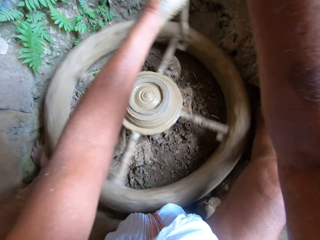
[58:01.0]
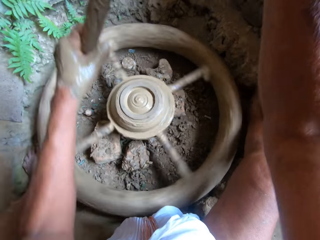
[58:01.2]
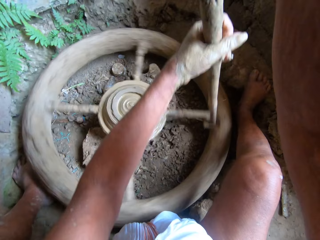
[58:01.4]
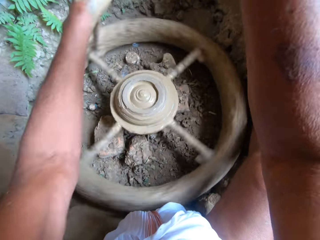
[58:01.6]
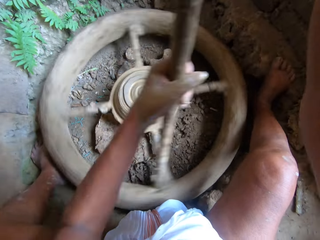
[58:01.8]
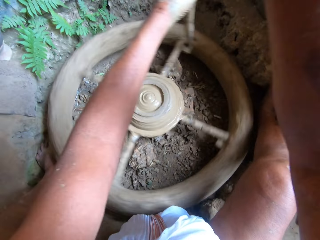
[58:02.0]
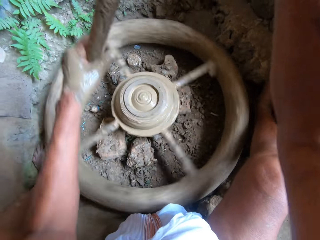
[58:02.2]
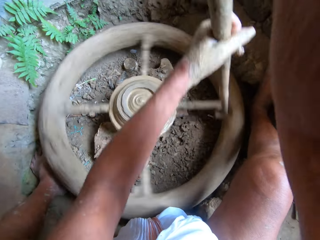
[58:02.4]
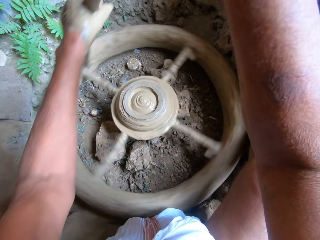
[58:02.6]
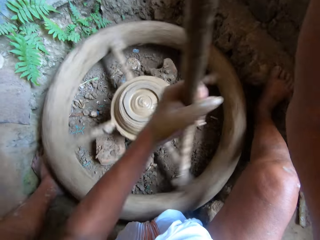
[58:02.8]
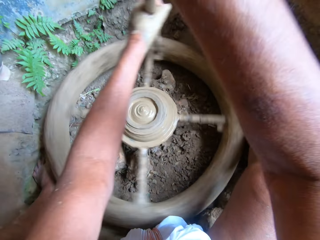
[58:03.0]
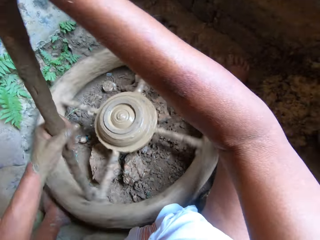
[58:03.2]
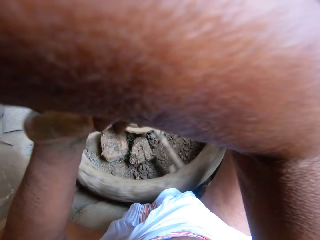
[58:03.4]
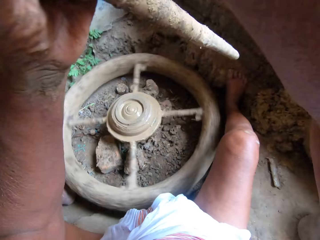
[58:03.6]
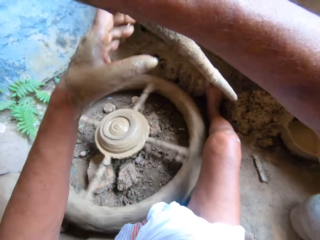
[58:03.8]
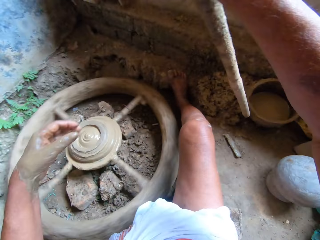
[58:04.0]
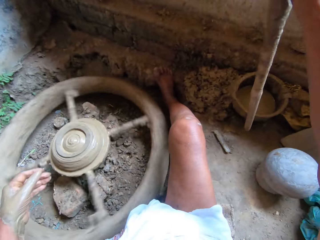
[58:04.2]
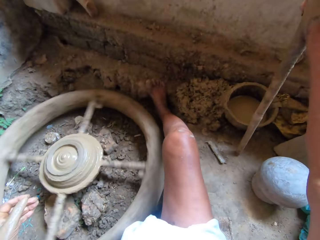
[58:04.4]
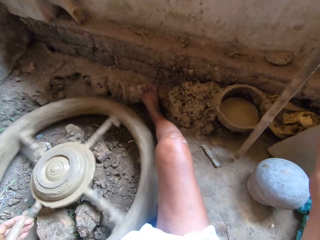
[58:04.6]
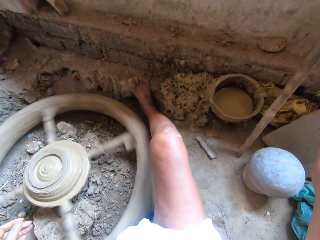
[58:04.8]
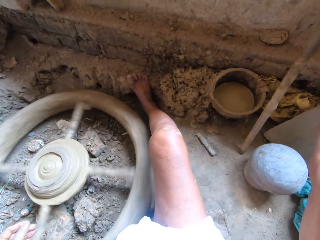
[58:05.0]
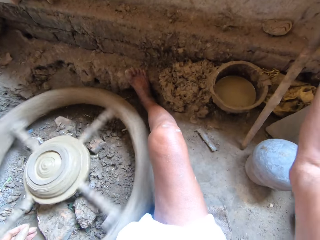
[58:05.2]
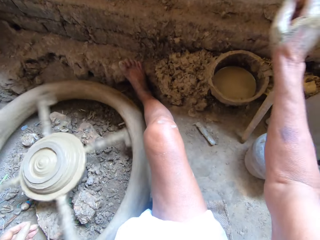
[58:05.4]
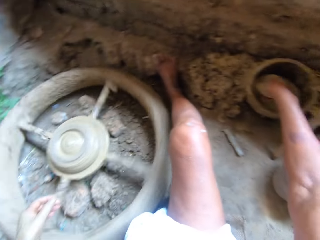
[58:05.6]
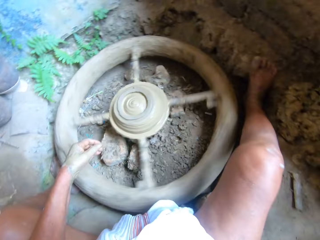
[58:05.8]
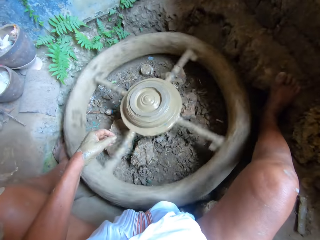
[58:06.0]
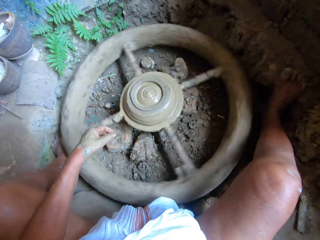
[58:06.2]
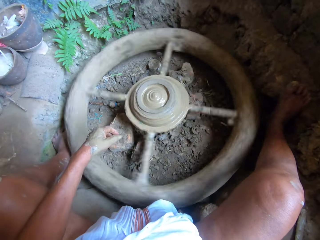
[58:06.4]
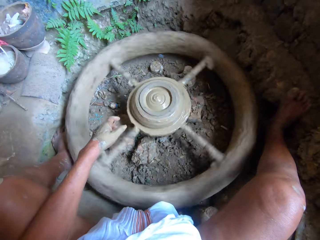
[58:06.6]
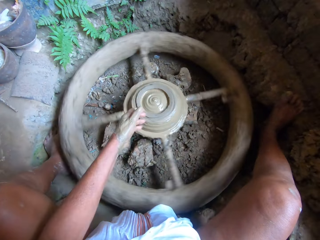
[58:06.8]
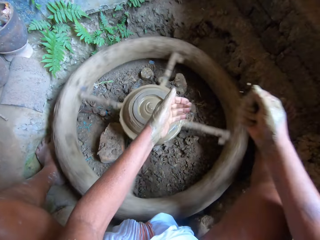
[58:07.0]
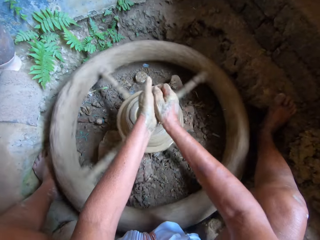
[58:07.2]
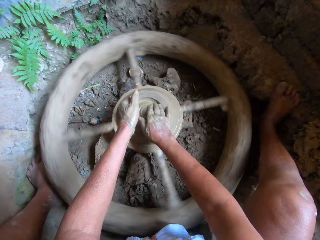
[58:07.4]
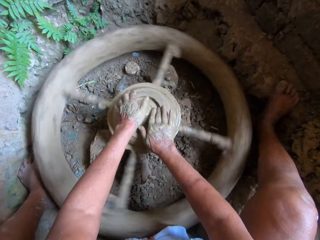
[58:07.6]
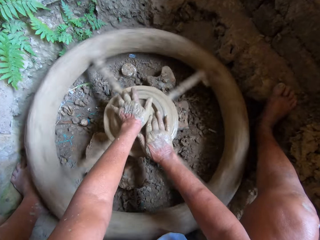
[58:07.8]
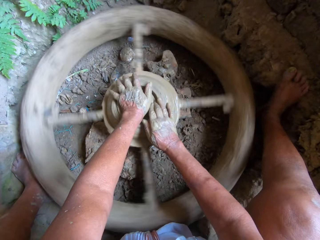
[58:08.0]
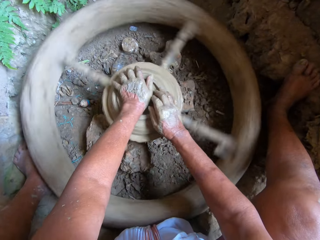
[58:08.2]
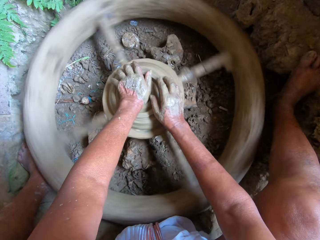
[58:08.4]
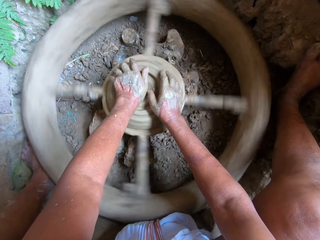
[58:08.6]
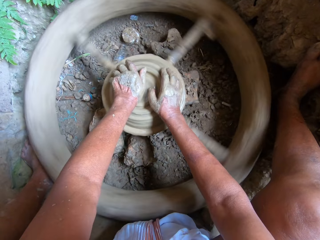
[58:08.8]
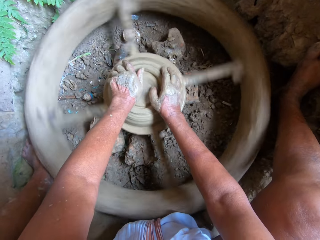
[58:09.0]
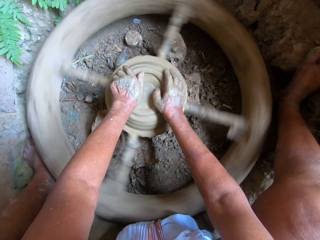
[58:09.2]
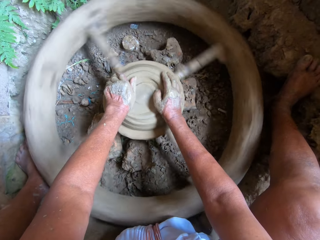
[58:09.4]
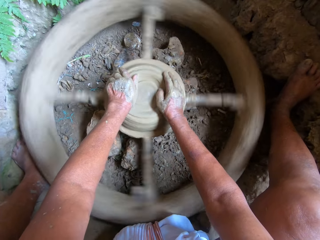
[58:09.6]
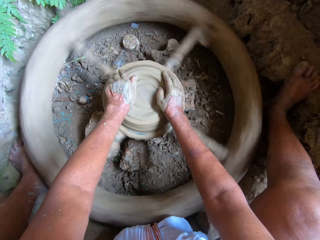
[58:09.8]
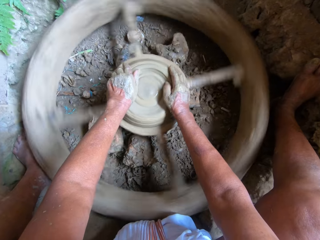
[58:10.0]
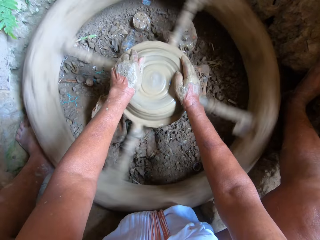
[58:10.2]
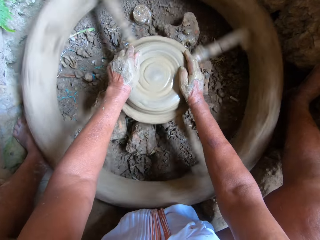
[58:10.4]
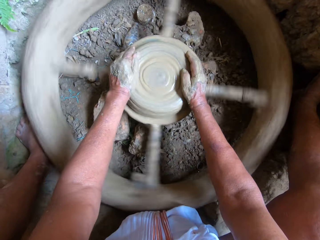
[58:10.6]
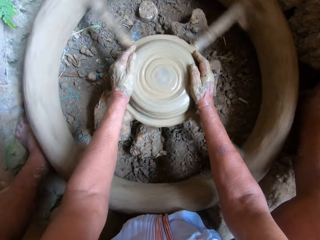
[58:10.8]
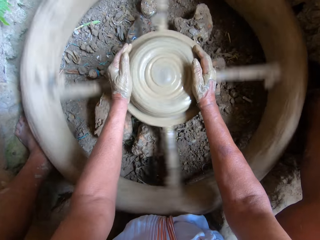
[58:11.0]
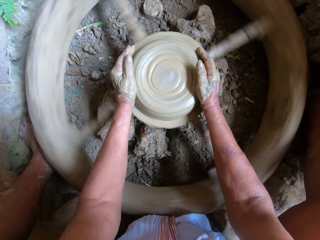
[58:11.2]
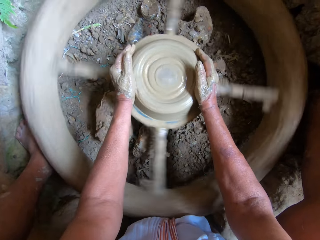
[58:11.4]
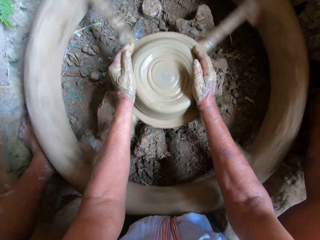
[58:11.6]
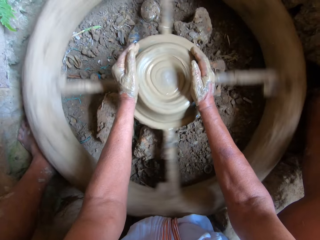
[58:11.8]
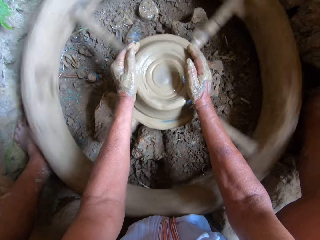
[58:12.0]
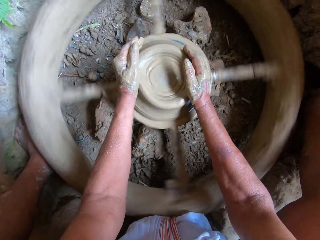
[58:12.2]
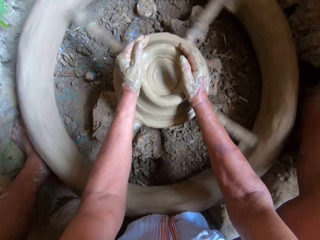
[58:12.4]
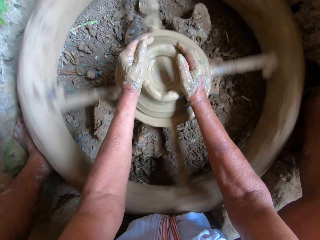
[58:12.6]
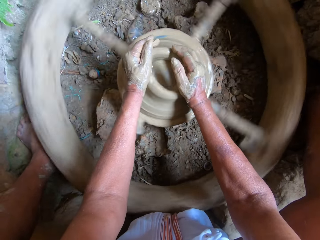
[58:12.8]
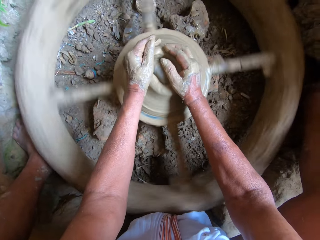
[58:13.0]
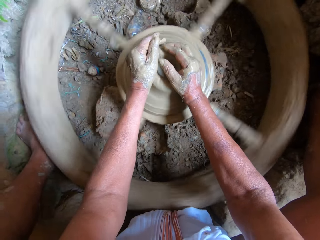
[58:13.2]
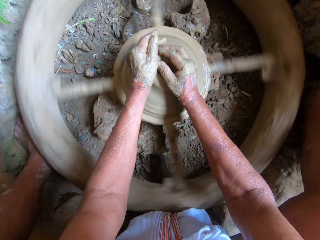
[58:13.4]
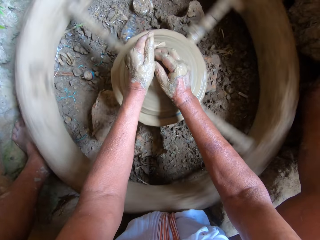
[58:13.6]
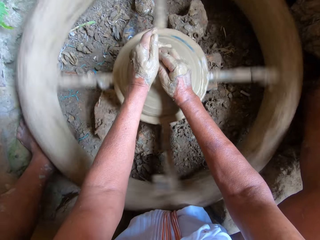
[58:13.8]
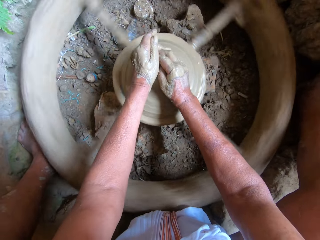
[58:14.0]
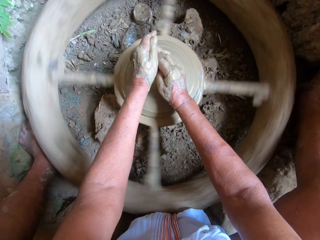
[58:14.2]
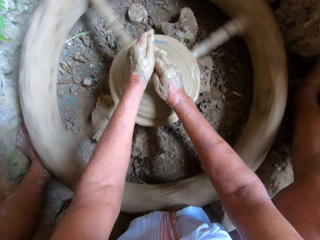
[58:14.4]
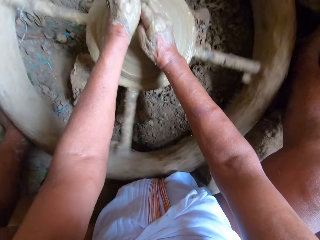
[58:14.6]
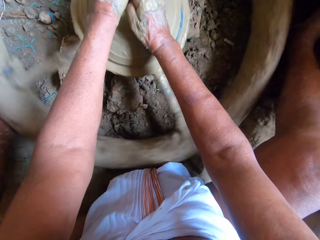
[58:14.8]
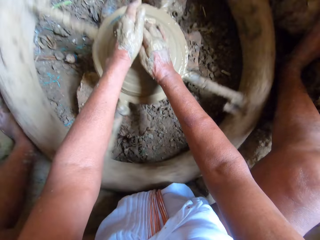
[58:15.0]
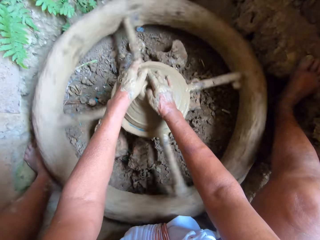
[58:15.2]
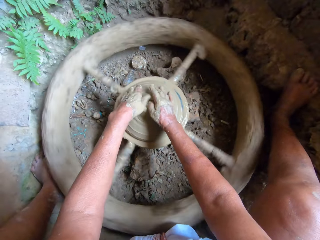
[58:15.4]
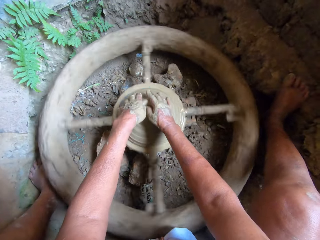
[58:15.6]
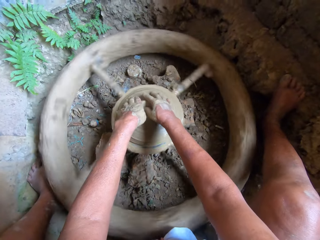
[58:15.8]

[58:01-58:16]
The camera wearer removes the wooden stick from the pottery wheel. He drops the stick on the floor with his right hand. He scoops water from a bowl on the floor with his right hand. He sprinkles water on the mud on the potter's wheel with both hands. He molds the mud on the potter's wheel into a clay pot with both hands. He adds clay on the pottery wheel.

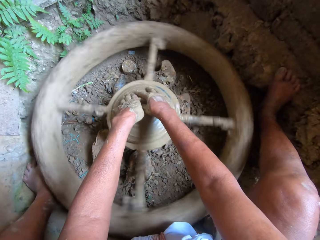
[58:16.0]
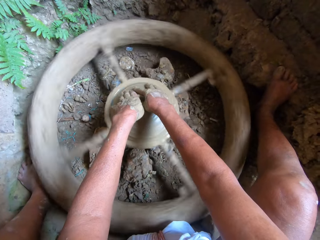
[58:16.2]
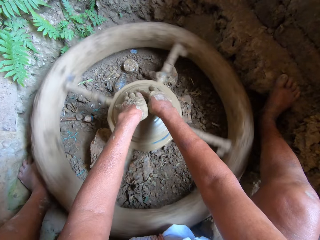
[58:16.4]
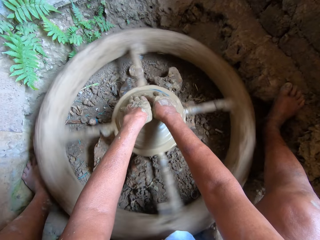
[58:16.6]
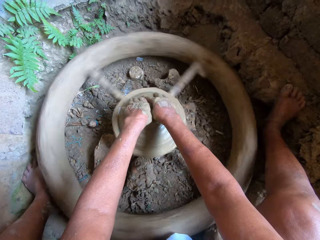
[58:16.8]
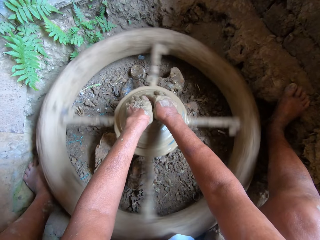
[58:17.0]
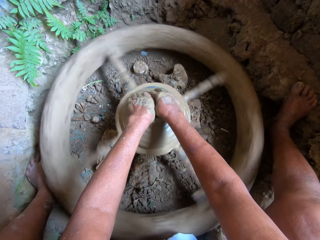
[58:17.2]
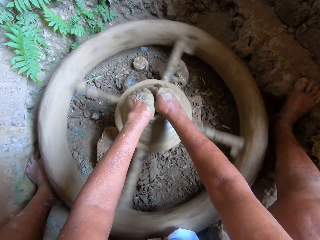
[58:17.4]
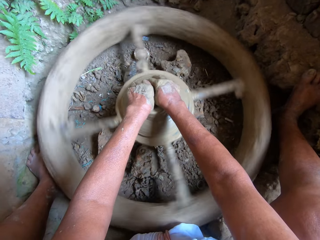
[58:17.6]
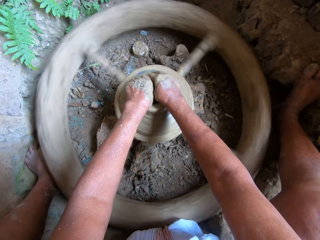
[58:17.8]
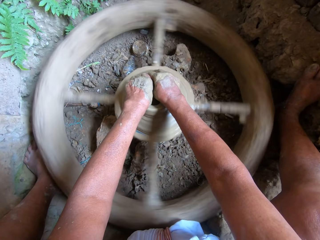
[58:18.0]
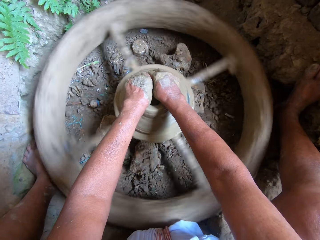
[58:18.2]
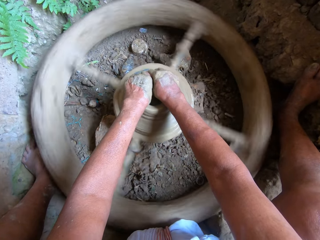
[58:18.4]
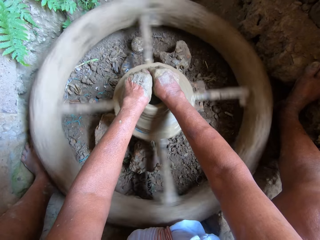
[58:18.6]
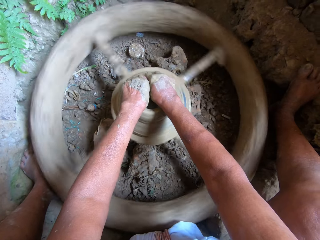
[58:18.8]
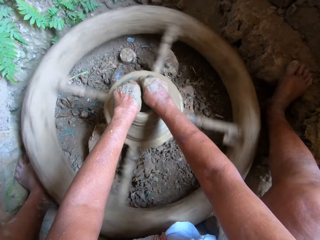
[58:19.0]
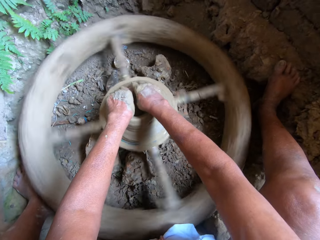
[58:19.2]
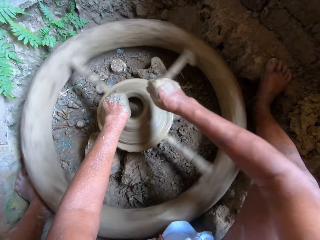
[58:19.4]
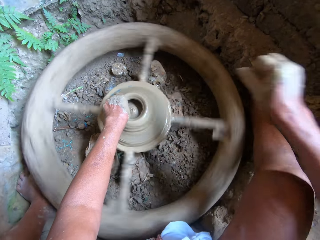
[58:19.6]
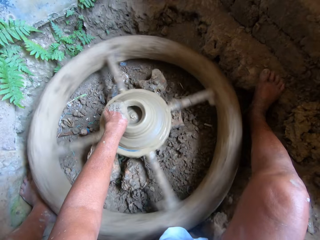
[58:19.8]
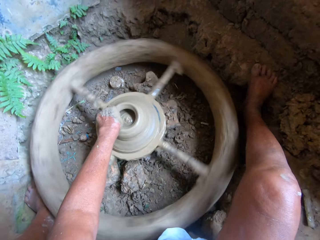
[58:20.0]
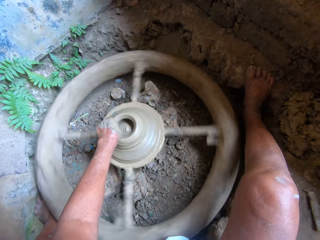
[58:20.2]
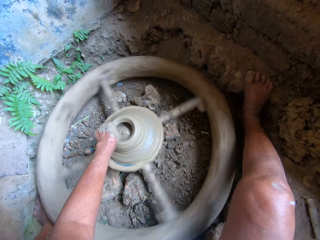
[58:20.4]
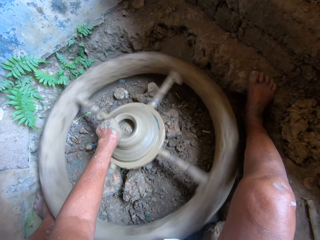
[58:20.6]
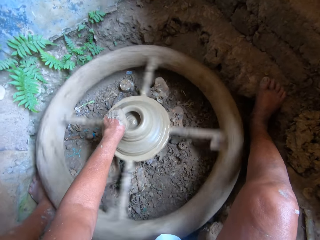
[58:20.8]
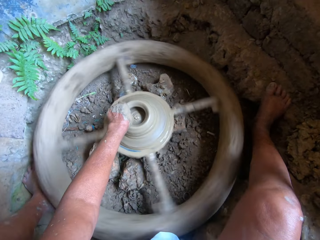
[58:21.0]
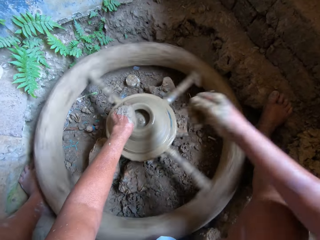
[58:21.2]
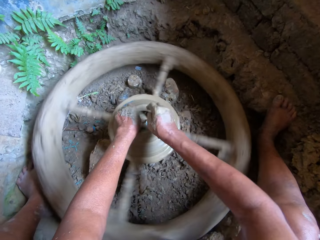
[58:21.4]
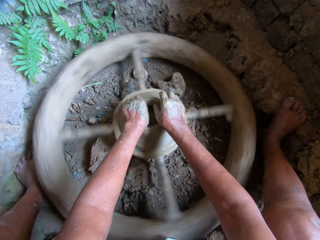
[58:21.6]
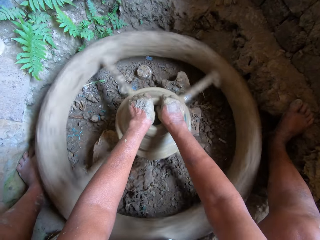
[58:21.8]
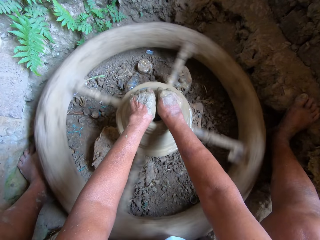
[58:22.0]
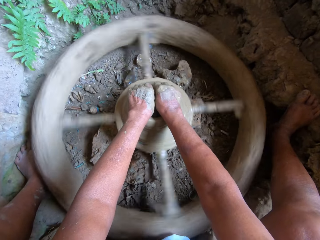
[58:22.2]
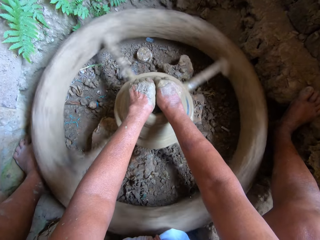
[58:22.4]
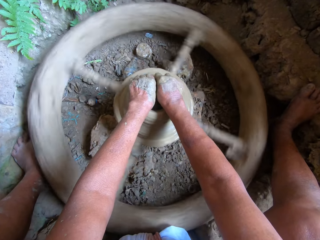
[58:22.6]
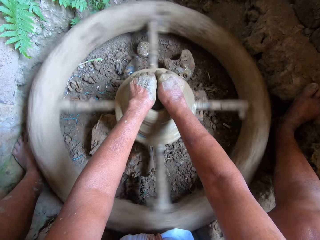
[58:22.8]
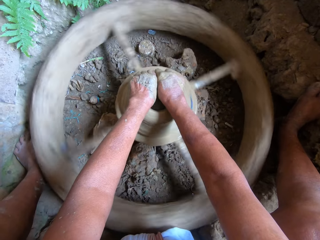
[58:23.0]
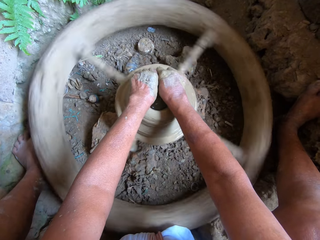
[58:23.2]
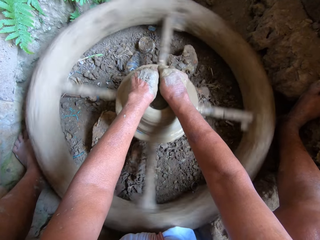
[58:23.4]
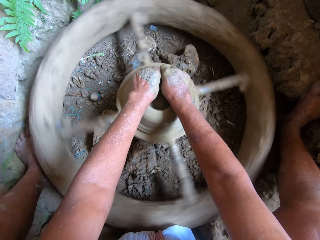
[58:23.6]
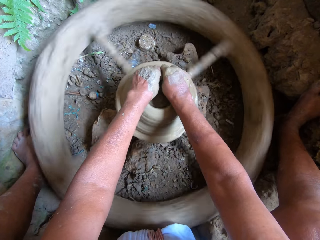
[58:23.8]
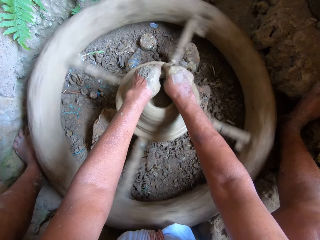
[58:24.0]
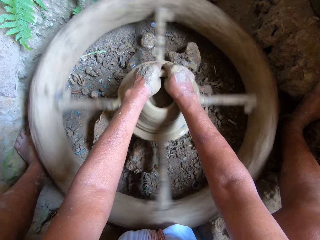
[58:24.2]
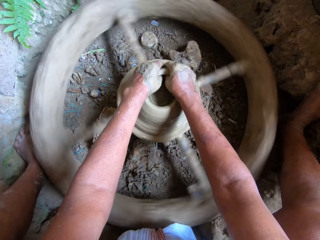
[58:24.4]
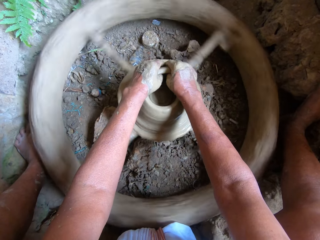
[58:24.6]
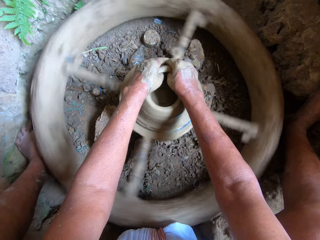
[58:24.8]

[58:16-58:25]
The camera wearer sprinkles water on a clay pot on the potter's wheel with his right hand. He molds the clay pot on the potter's wheel with both hands.
